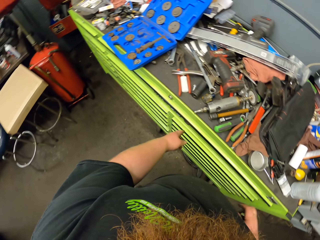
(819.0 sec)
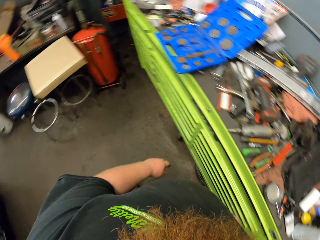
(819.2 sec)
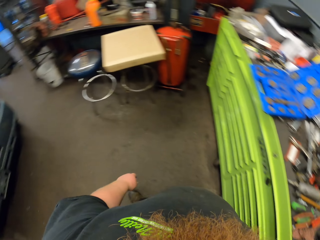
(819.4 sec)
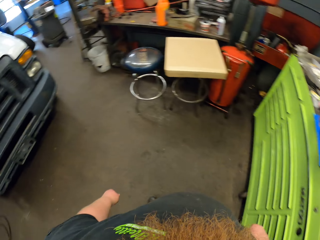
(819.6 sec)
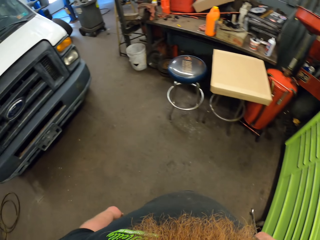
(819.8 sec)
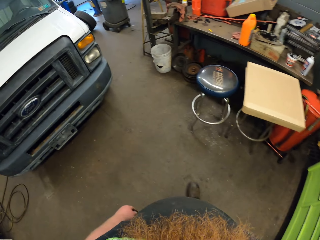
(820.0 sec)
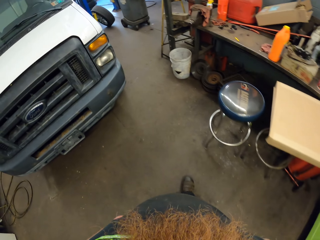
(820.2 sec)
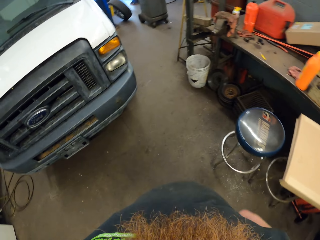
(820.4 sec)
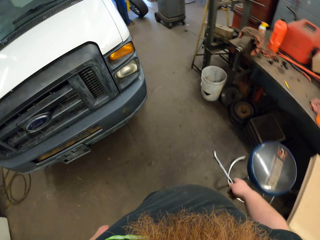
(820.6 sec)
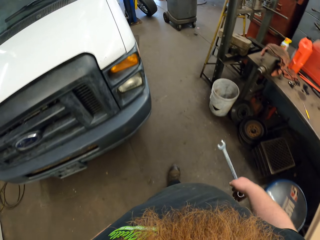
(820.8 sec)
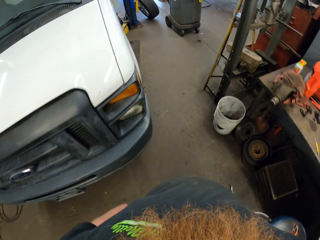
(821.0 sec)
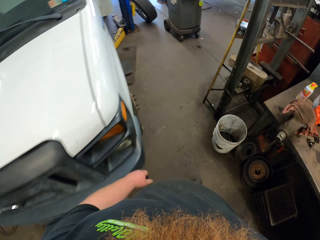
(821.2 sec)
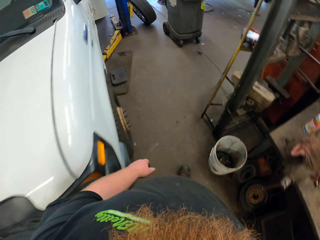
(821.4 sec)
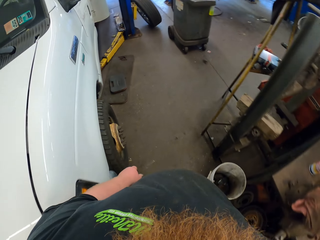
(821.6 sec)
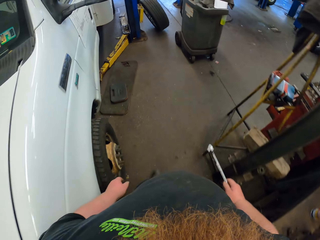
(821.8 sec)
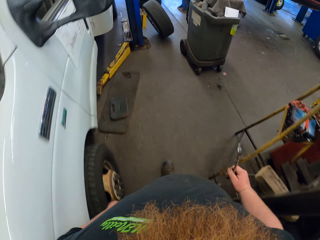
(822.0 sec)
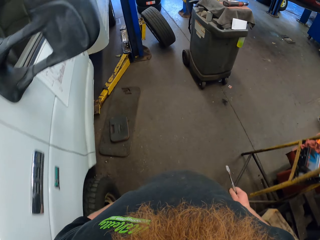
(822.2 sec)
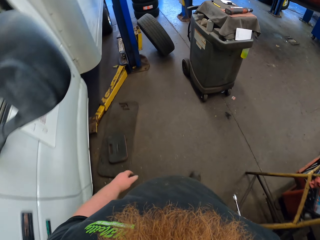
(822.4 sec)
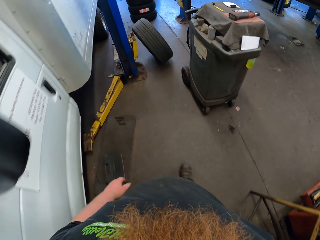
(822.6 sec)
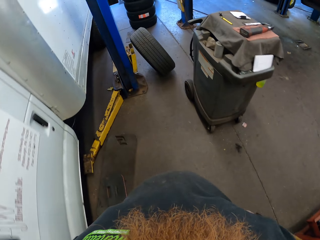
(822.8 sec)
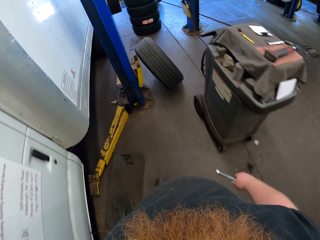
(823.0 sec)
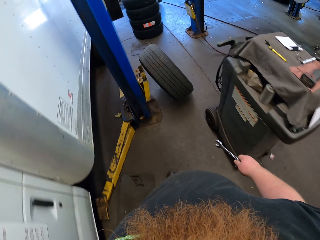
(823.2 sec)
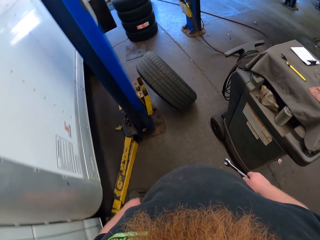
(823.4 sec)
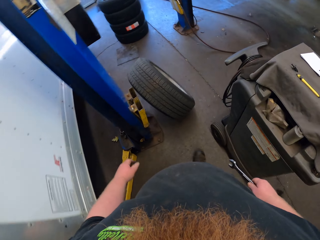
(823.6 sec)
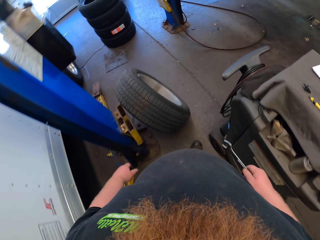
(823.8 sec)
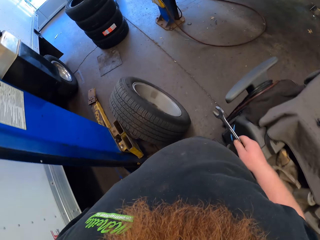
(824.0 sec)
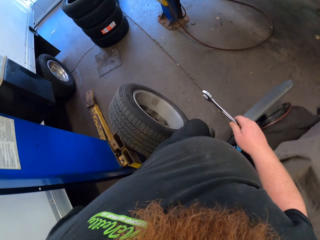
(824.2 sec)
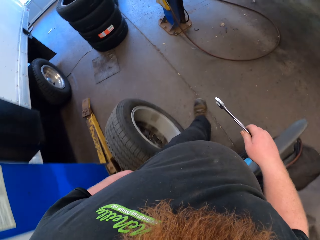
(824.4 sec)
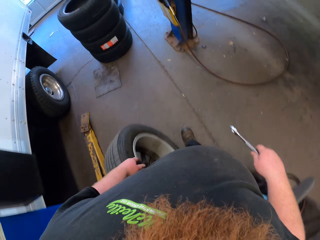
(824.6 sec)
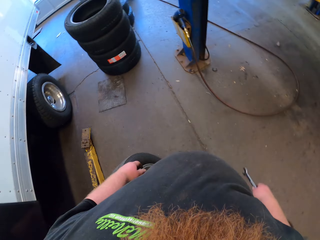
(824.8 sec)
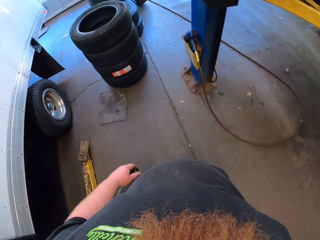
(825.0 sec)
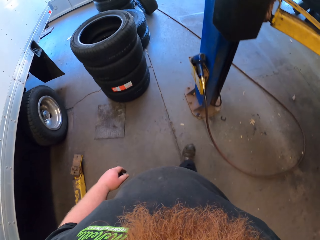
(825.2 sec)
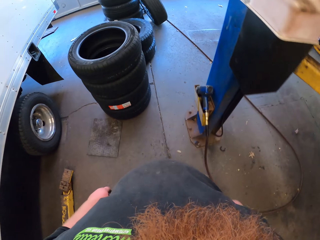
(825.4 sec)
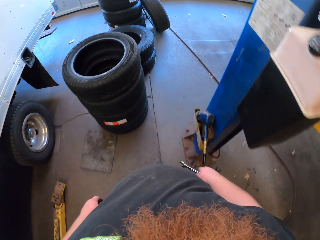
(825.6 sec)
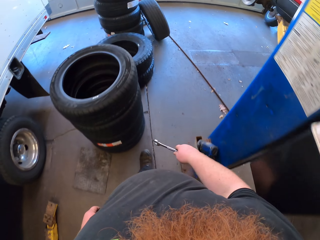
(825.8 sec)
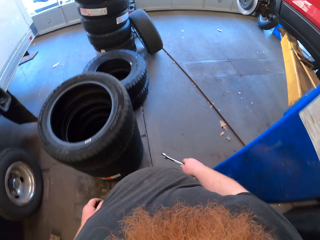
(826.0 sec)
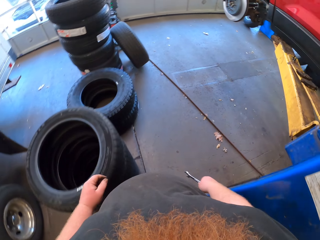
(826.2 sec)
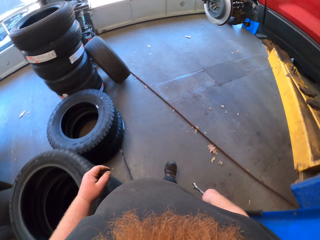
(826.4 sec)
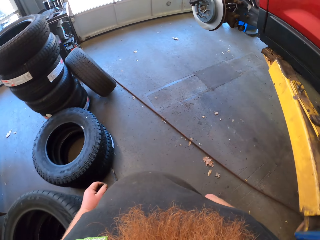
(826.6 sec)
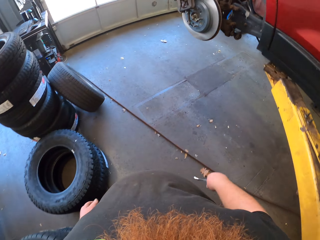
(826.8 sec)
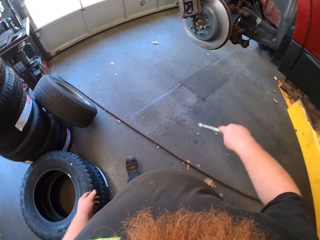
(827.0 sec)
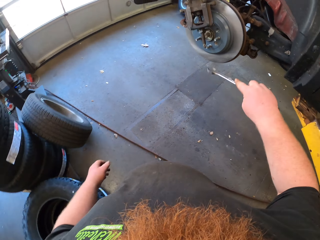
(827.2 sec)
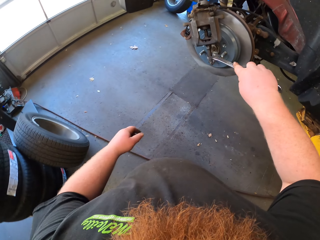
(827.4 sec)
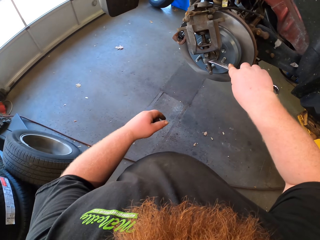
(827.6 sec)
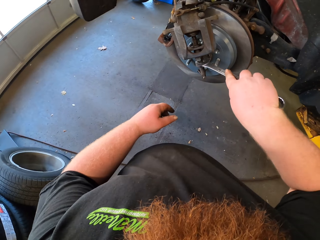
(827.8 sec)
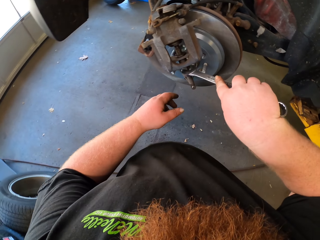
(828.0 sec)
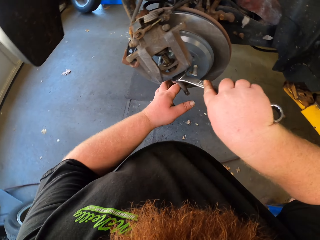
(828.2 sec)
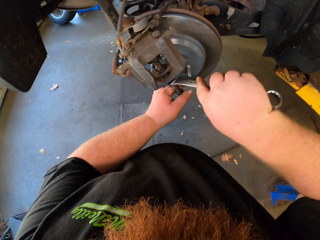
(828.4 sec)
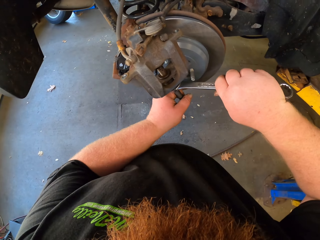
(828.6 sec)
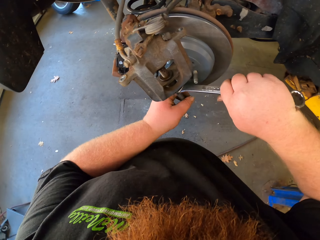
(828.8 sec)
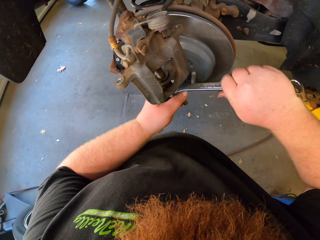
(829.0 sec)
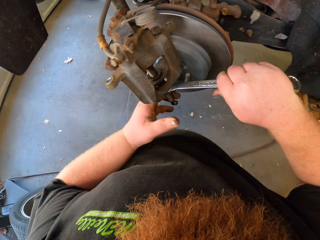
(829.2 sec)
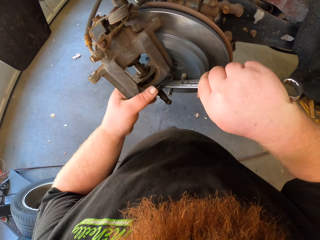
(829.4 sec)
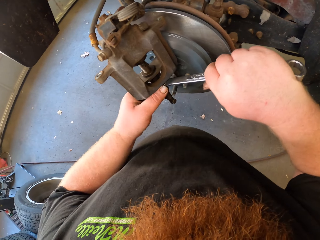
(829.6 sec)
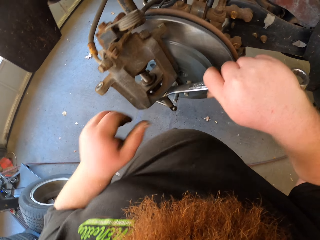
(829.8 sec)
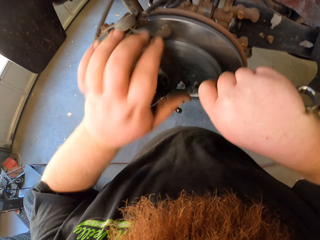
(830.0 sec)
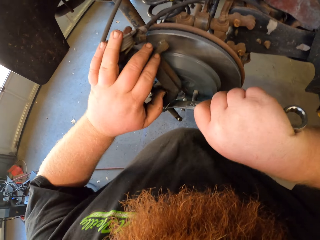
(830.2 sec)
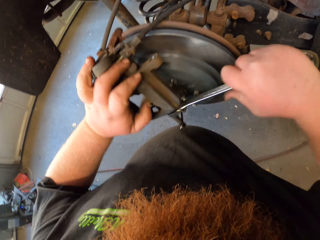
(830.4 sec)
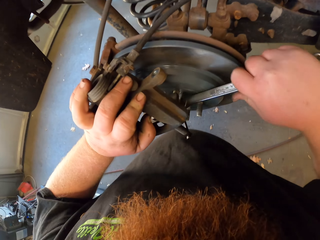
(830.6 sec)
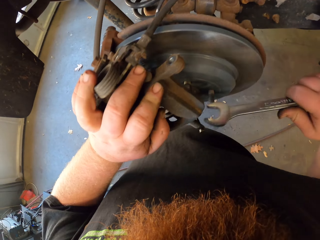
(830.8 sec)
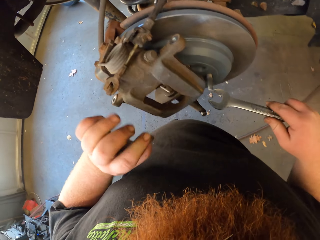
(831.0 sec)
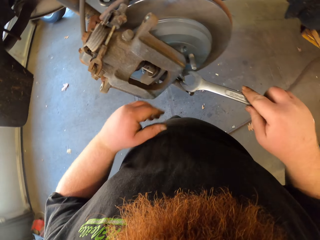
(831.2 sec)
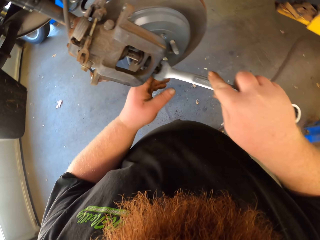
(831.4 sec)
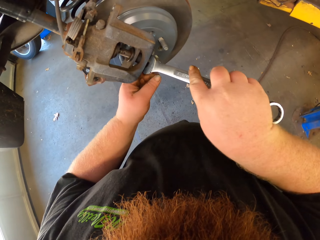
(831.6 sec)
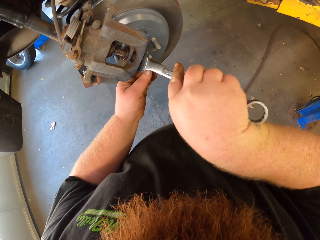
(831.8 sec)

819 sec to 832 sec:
The camera wearer turns around. They walk in the room. They fix the car wheel with a nut fixer. They connect the spanner on the nut. They loosen the nut.

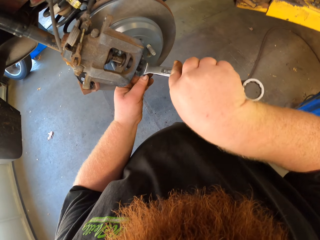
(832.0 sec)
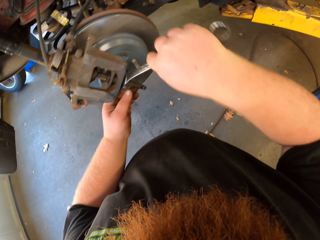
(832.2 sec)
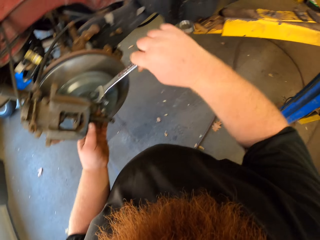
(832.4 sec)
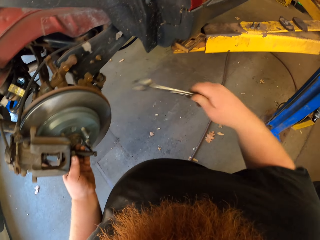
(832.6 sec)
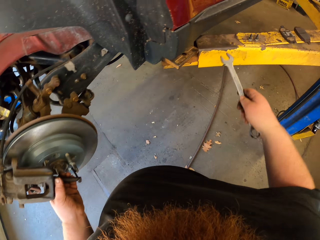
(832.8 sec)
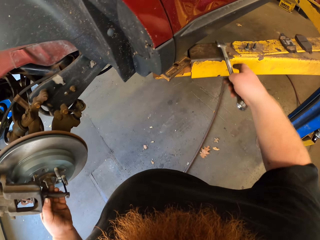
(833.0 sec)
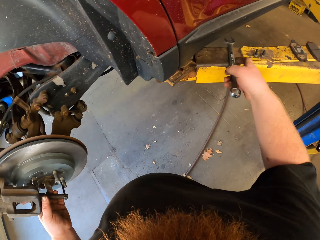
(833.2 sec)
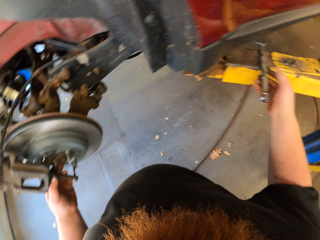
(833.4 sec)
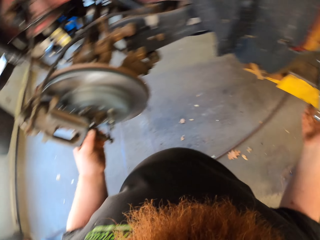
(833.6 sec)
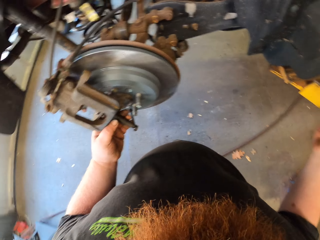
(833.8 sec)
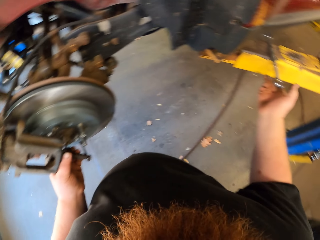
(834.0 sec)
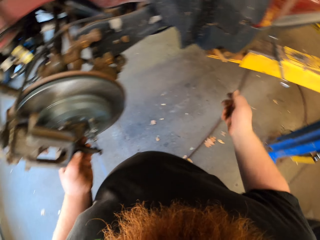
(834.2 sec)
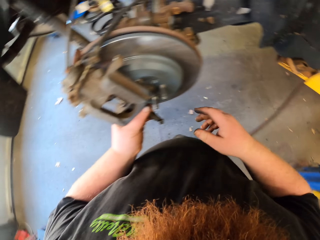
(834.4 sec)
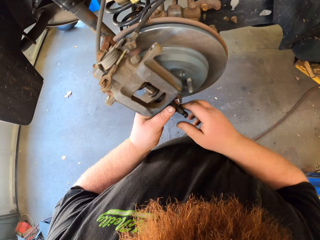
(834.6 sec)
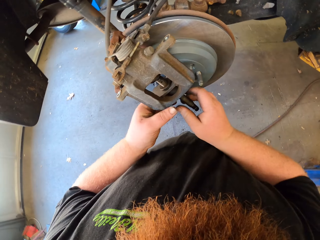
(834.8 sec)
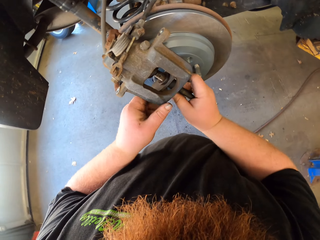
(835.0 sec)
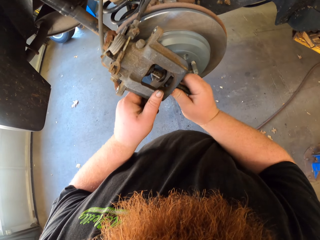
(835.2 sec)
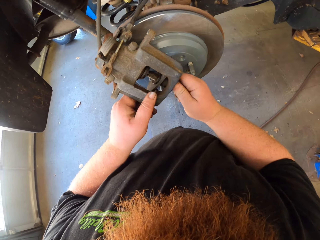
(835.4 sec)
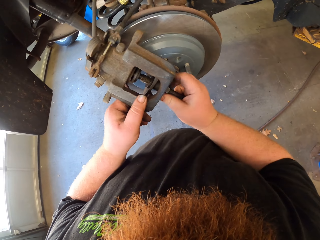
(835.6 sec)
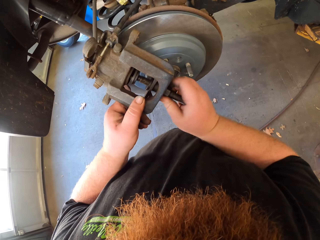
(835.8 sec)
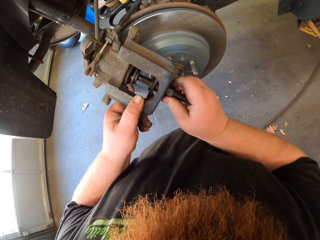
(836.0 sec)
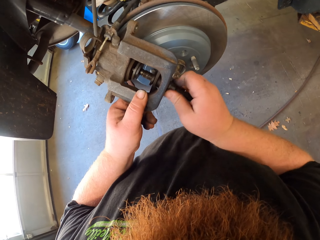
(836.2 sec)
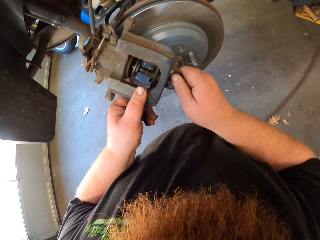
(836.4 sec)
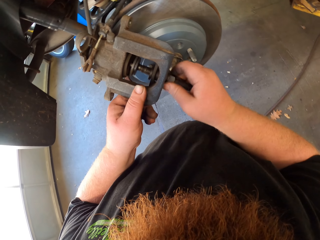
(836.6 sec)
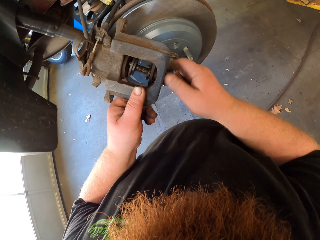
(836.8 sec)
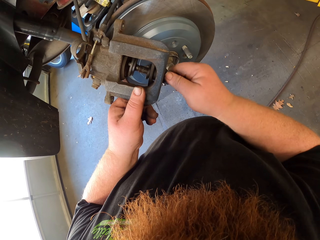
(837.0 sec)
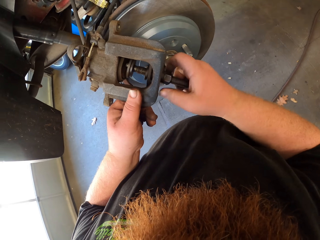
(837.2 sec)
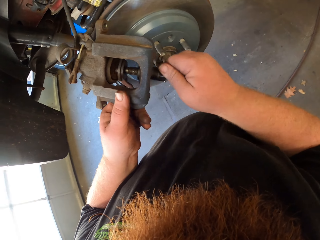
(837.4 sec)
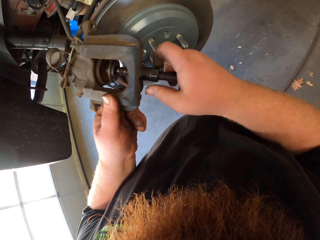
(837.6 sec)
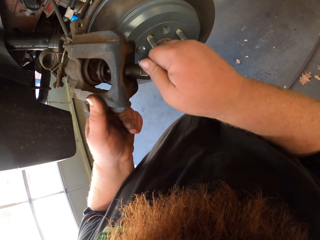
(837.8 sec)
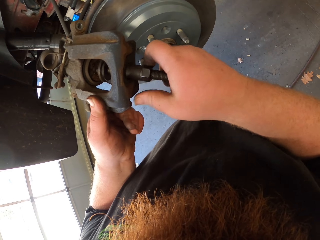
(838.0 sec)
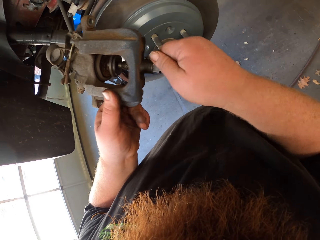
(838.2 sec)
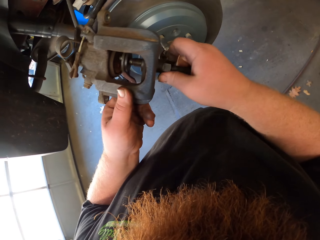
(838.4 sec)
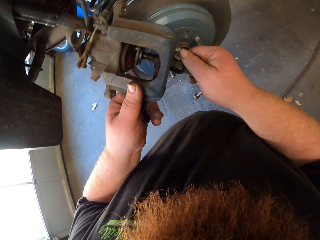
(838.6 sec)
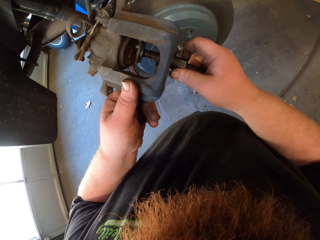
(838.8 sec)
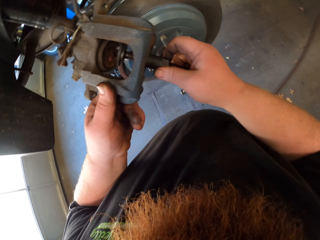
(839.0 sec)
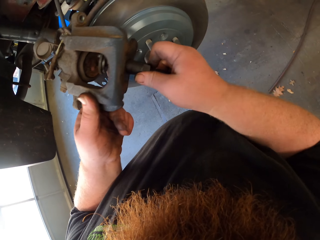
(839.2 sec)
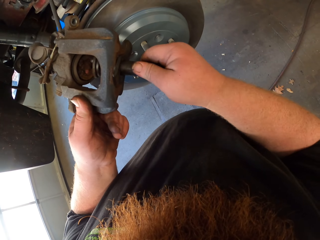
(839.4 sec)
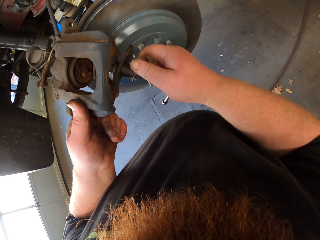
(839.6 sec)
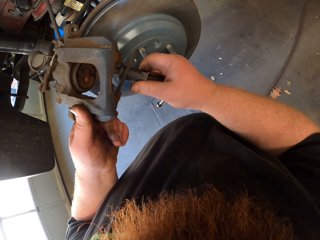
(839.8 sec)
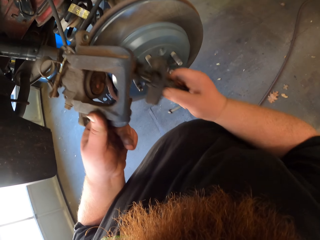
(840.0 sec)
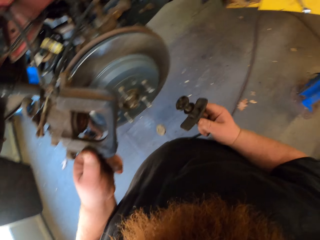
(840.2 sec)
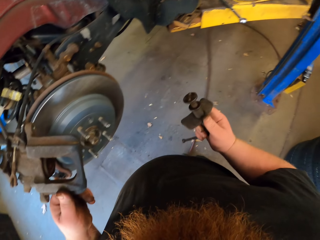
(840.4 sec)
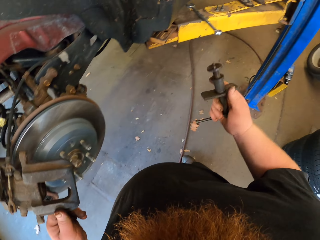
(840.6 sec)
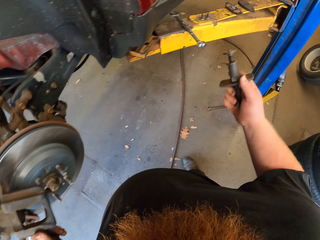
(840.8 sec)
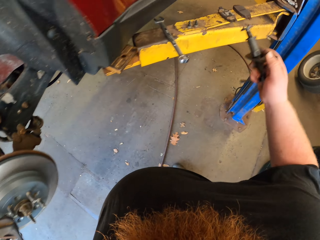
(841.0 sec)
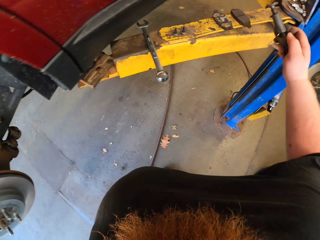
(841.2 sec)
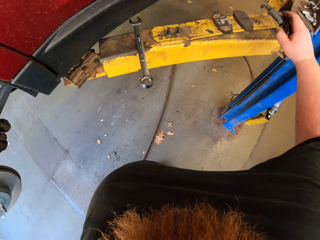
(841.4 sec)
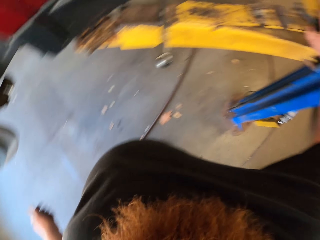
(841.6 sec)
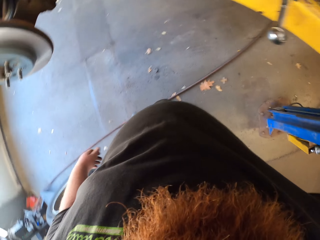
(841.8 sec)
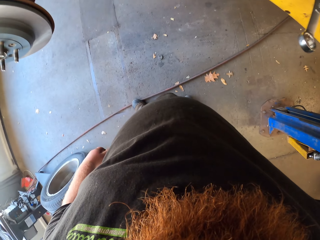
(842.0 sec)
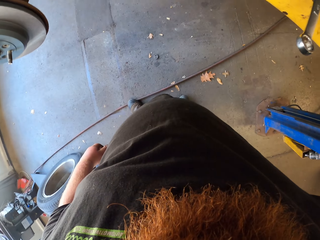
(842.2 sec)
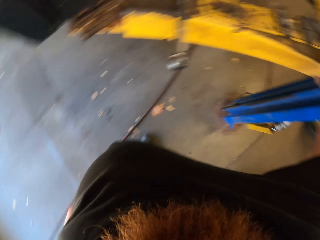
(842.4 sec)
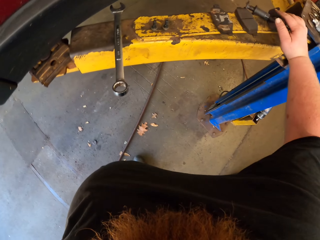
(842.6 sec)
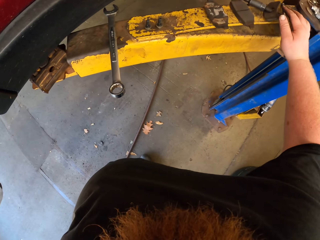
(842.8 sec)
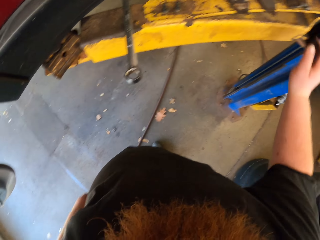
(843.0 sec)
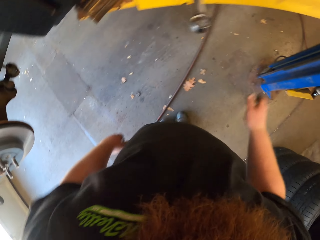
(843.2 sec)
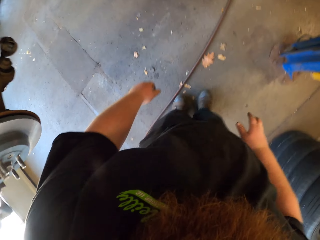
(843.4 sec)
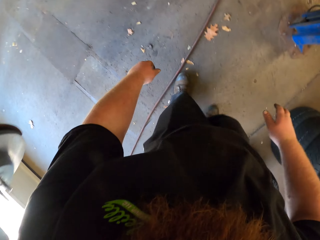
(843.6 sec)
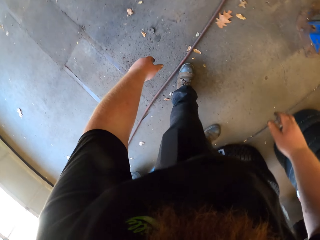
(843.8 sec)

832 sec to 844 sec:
The camera wearer puts the nut fixer on the metal stand. They fix the car wheel with both hands. They loosen the nut. They put the metal on the metal stand. They bend down.
